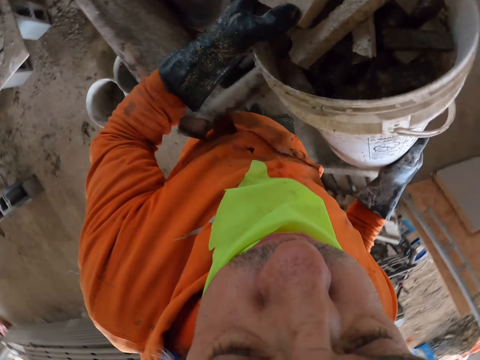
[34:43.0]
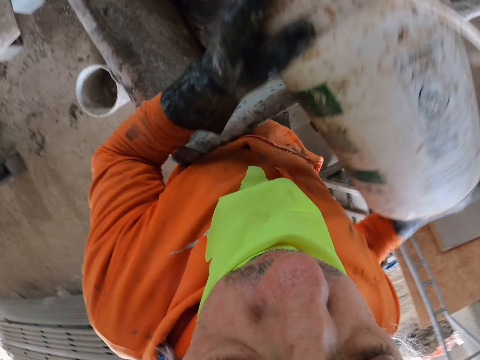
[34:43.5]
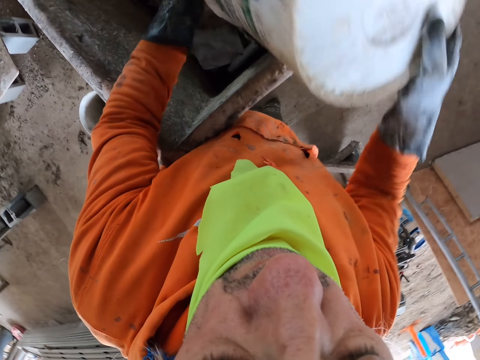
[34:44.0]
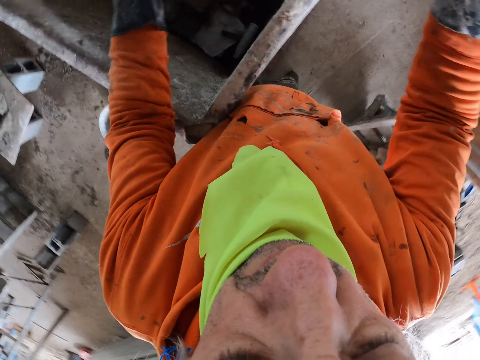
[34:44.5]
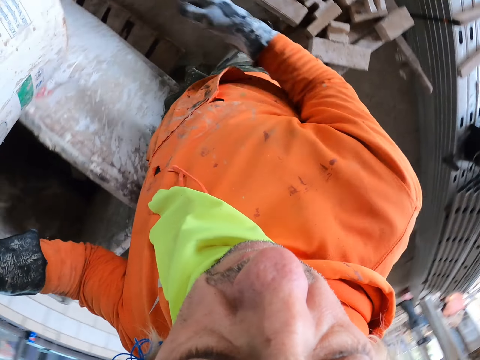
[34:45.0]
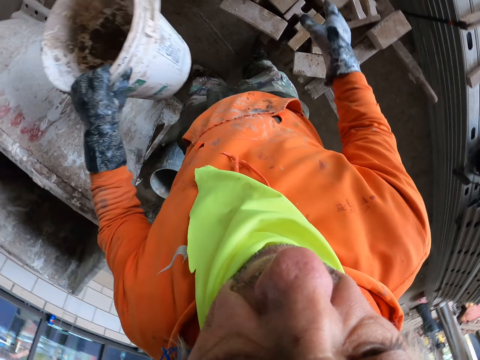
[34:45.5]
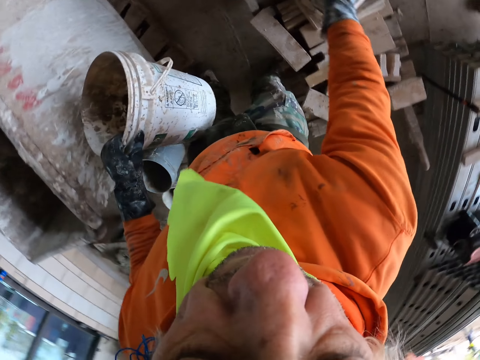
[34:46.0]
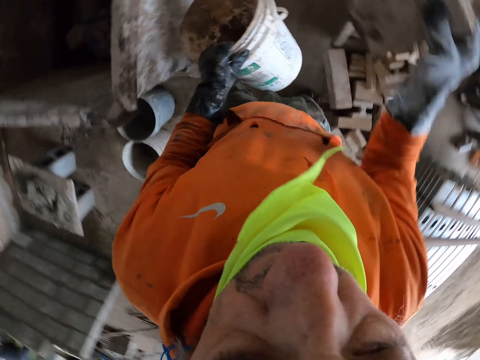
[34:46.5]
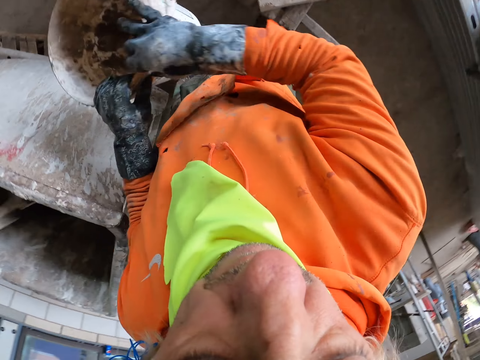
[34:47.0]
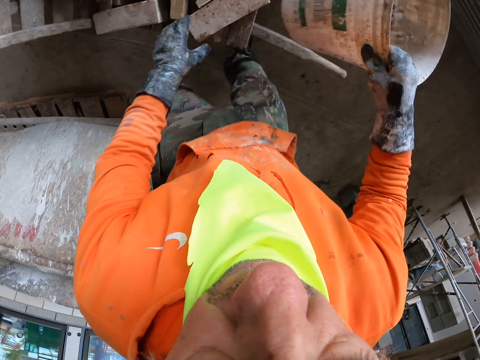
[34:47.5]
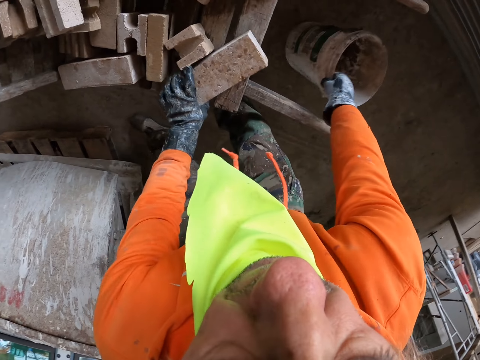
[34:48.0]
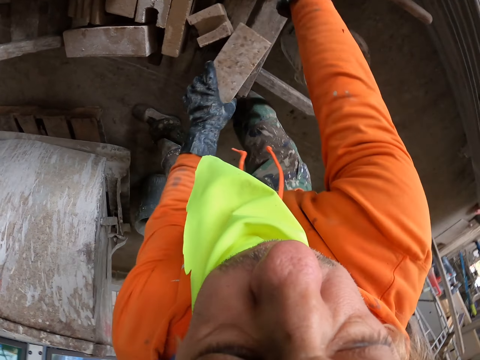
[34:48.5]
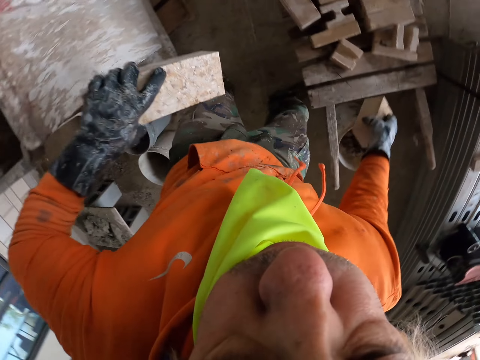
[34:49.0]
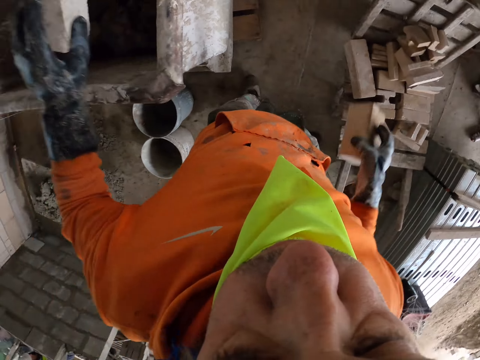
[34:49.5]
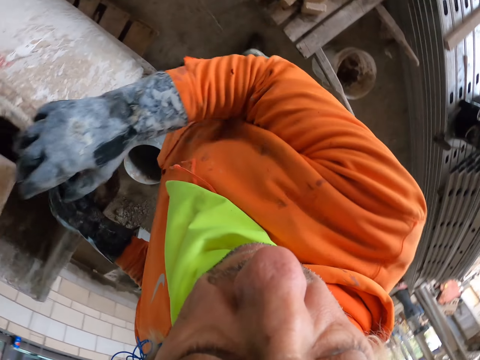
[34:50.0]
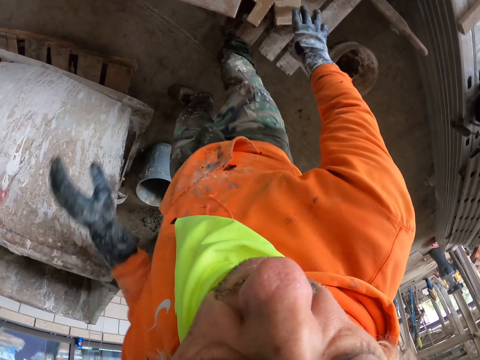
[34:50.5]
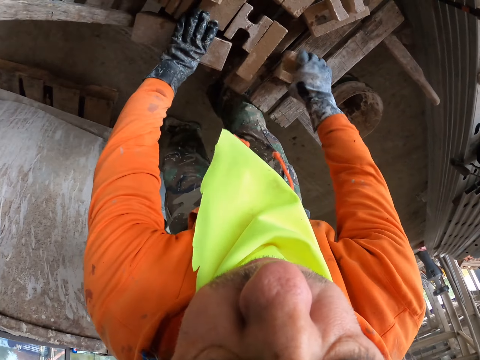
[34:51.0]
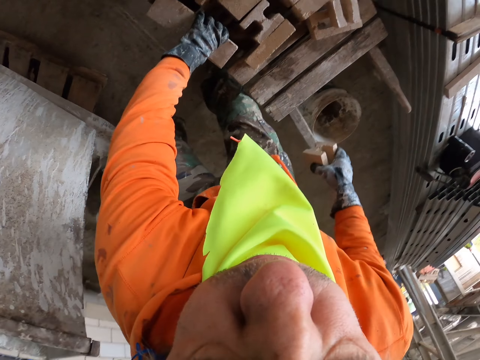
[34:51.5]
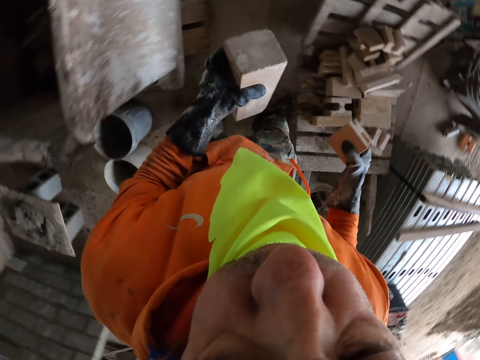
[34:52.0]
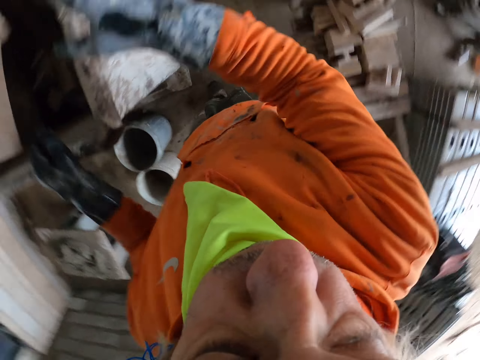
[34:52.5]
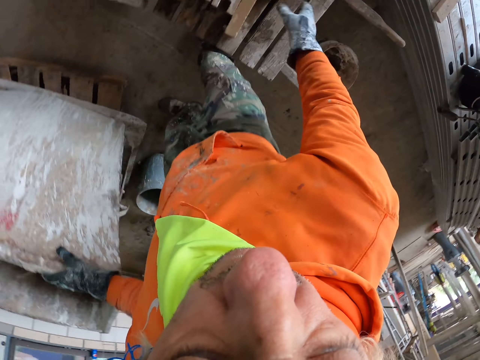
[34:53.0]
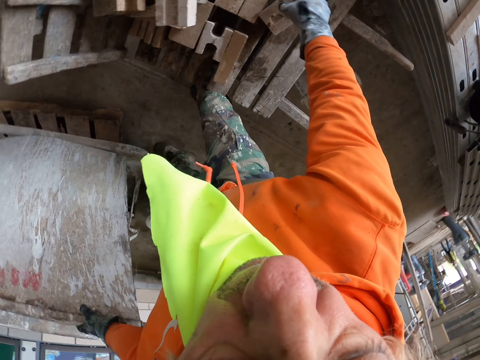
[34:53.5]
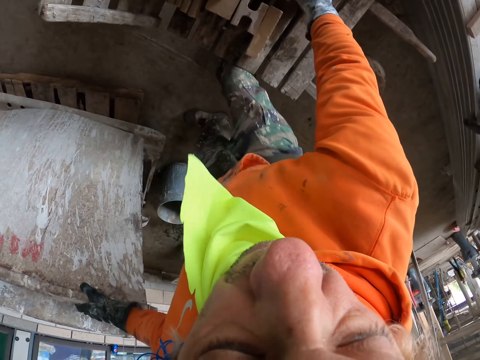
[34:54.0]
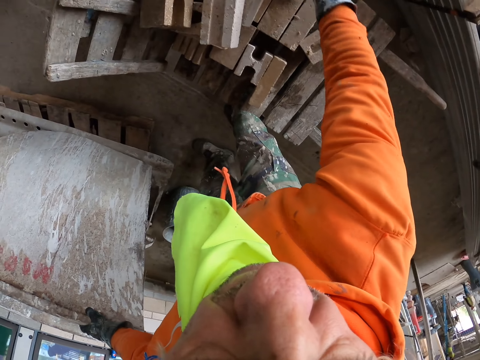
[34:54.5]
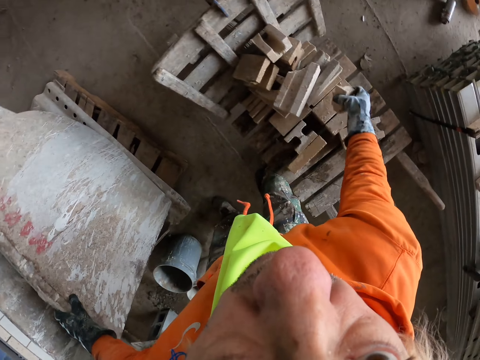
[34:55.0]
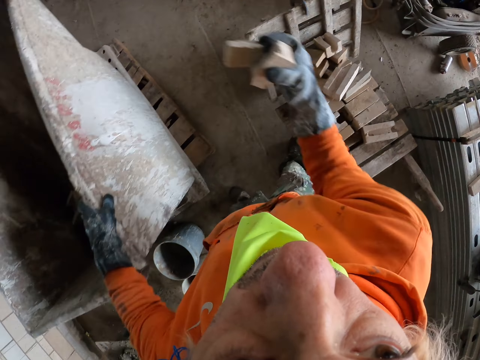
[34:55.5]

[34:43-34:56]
The camera wearer pours the bricks in the drum. They put the bricks in the drum. They put the bucket aside. They put the bricks in the drum. They pick up the bricks. They put the bricks in the drum. They pick up the bricks.

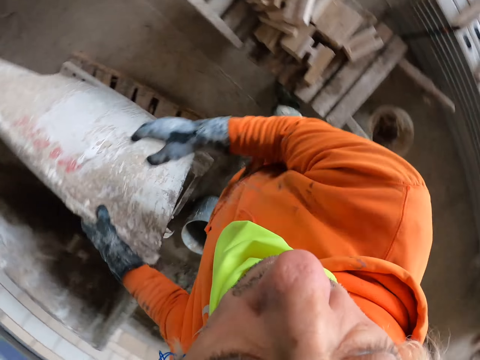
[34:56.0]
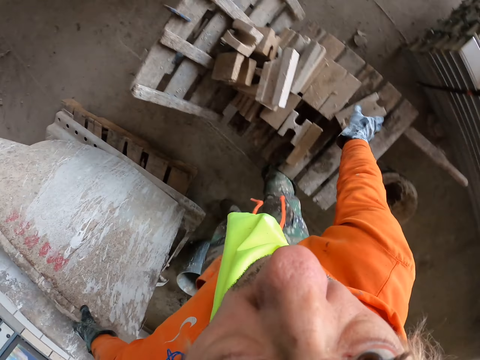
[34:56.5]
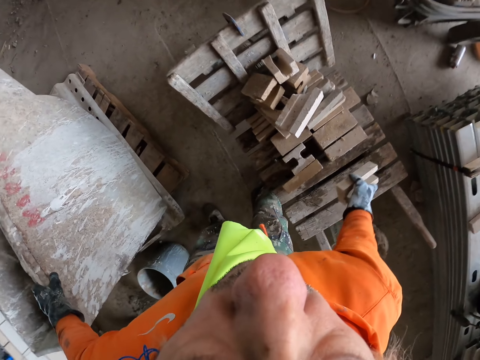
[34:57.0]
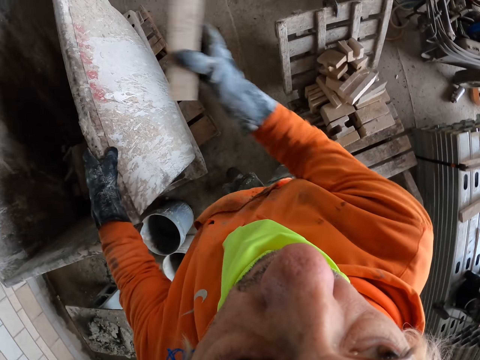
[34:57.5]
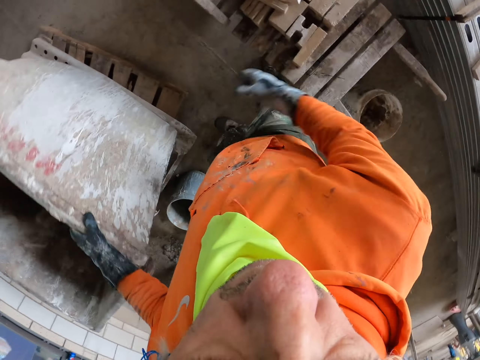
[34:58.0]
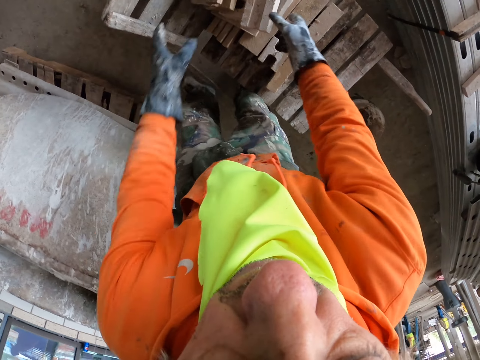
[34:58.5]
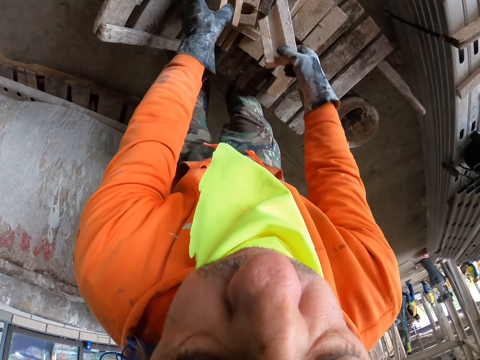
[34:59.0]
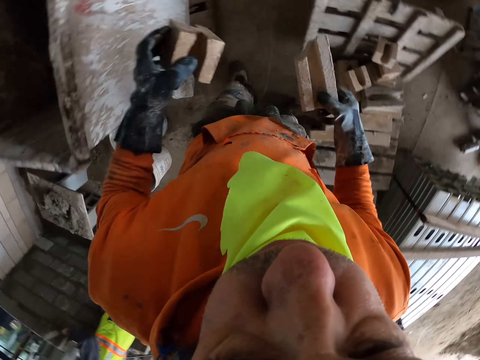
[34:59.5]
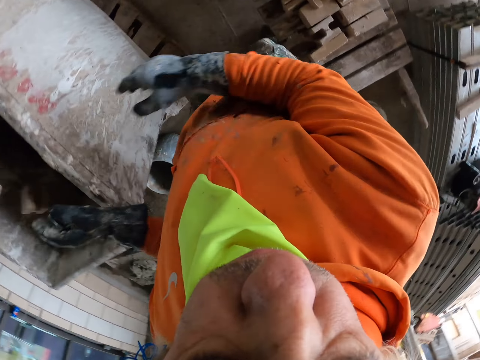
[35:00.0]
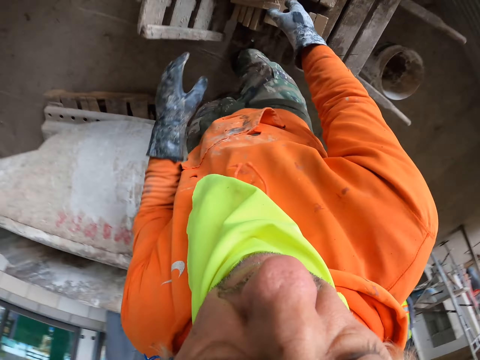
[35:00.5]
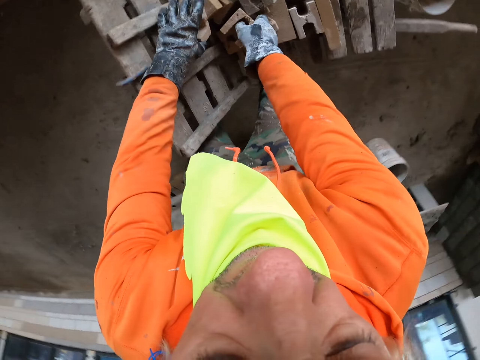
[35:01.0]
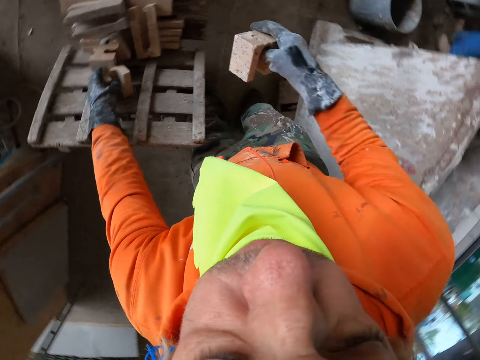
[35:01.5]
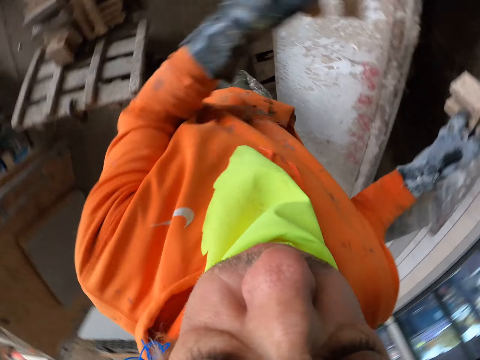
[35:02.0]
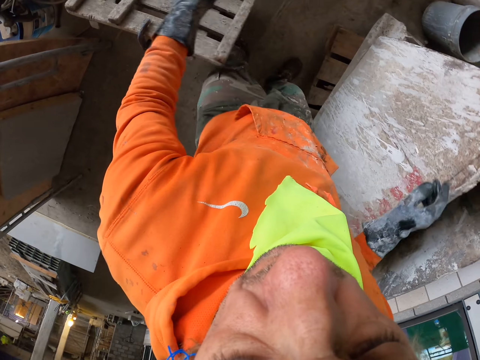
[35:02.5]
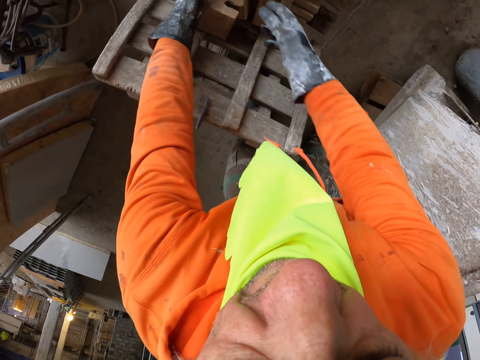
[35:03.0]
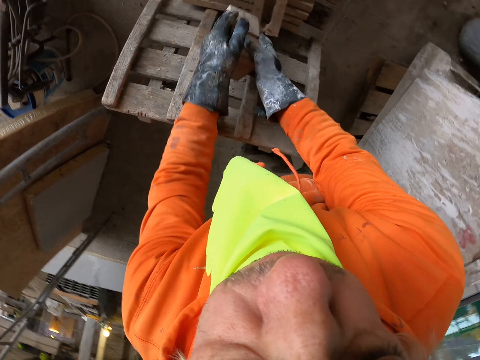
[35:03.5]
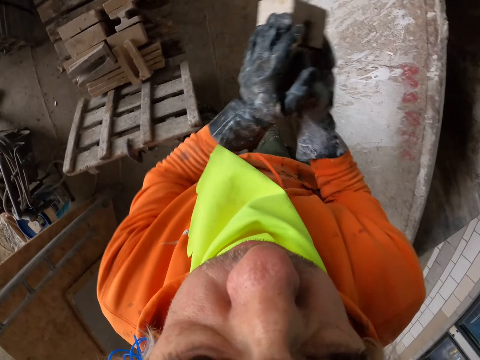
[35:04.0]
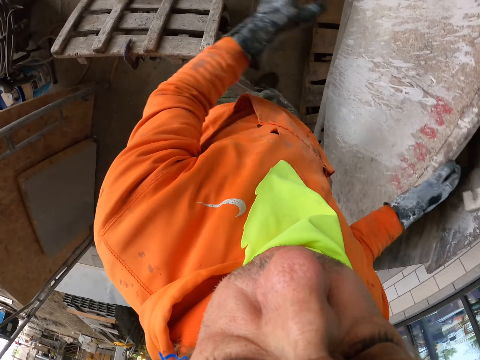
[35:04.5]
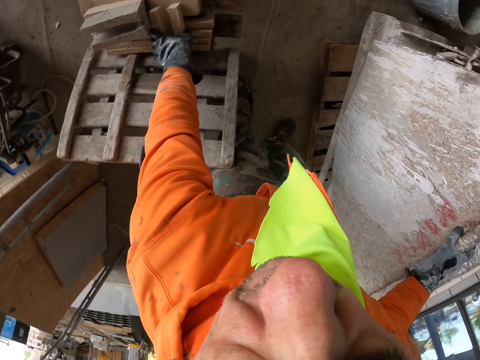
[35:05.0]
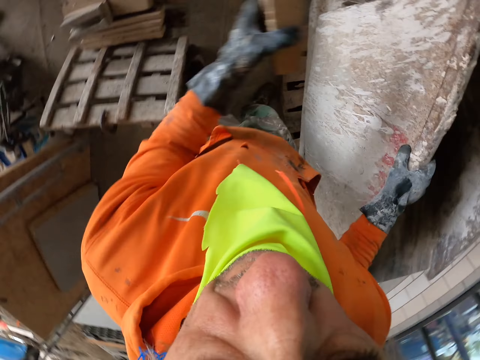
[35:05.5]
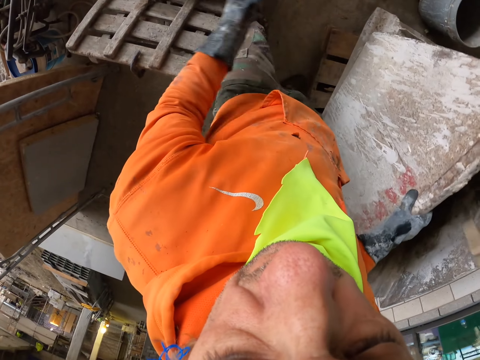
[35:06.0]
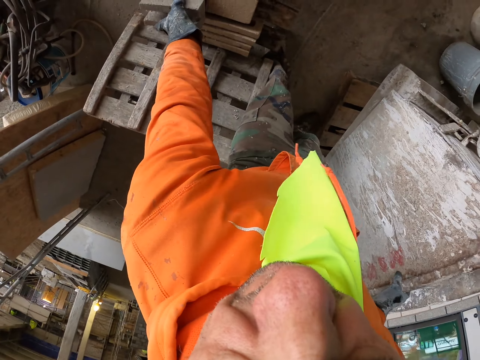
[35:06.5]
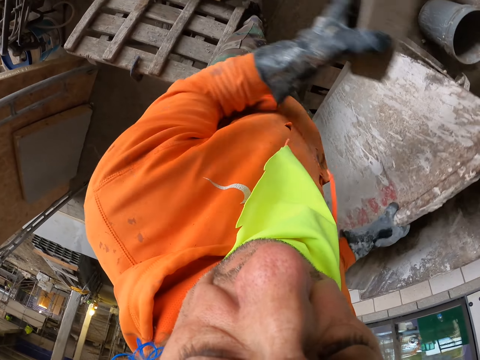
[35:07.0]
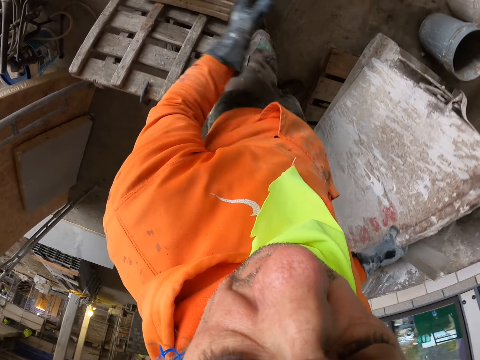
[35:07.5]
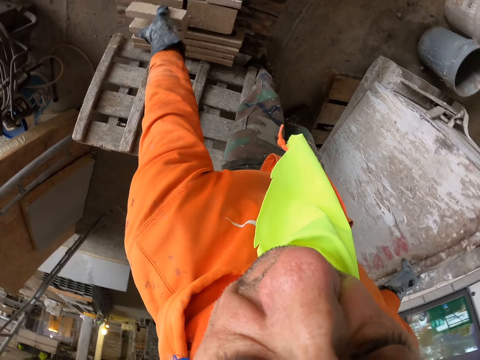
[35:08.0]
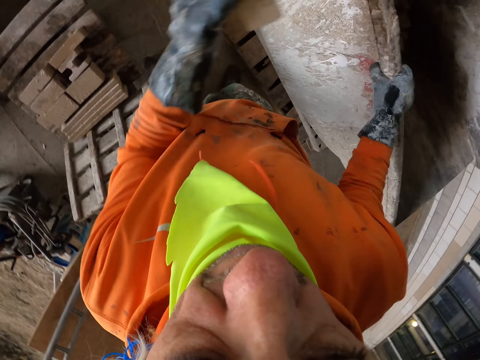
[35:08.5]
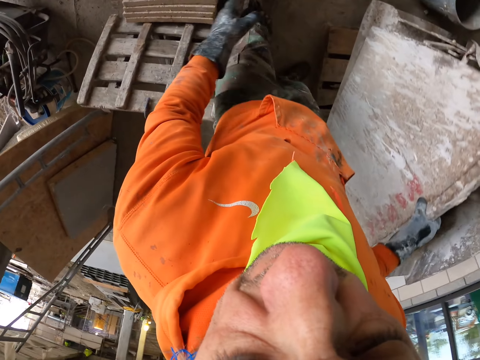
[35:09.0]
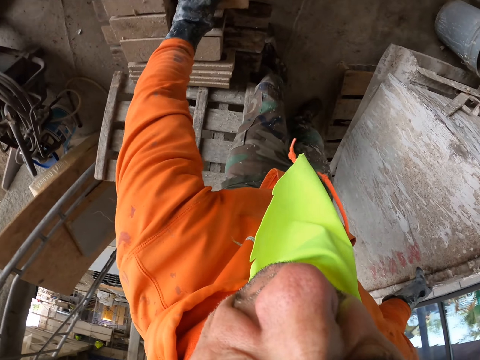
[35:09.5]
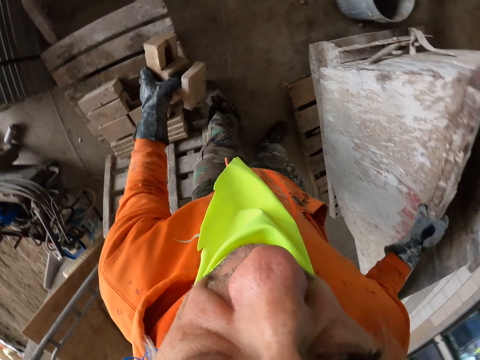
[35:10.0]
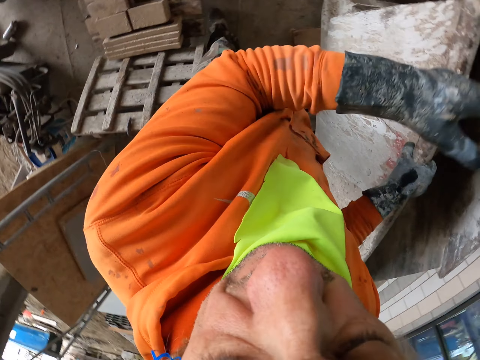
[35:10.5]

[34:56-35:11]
The camera wearer puts the bricks in the drum. They pick up the bricks. They put the bricks in the drum. They pick up the bricks. They put the bricks in the drum. They pick up the bricks. They put the bricks in the drum. They pick up the bricks. They put the bricks in the drum. They pick up the bricks. They put the bricks in the drum. They pick up the bricks. They put the bricks in the drum. They pick up the bricks. They put the bricks in the drum. They pick up the bricks. They put the bricks in the drum.
